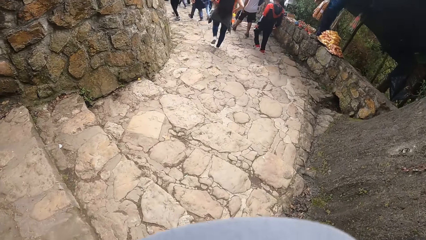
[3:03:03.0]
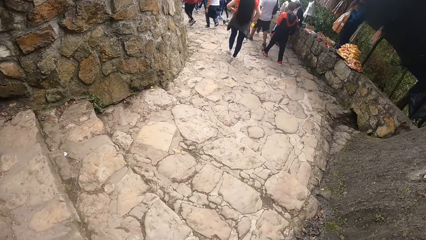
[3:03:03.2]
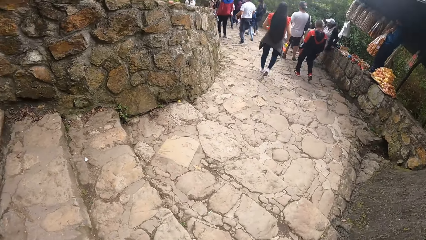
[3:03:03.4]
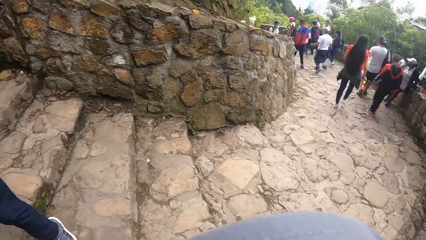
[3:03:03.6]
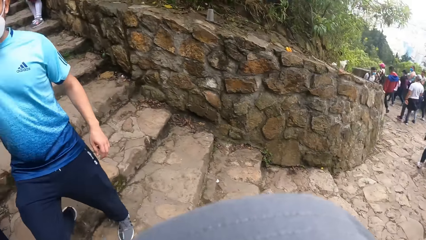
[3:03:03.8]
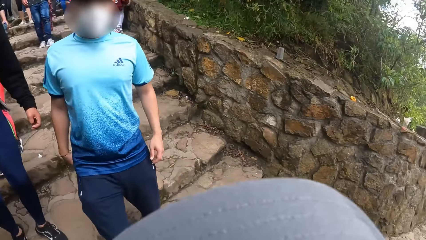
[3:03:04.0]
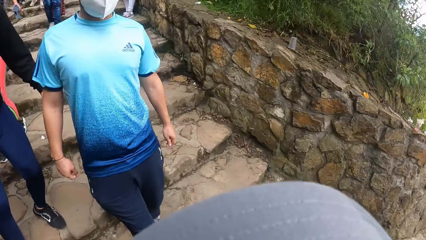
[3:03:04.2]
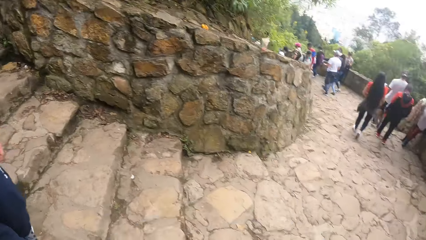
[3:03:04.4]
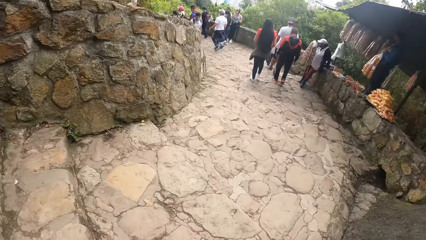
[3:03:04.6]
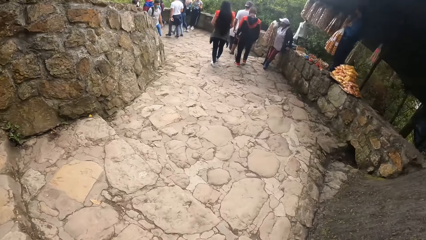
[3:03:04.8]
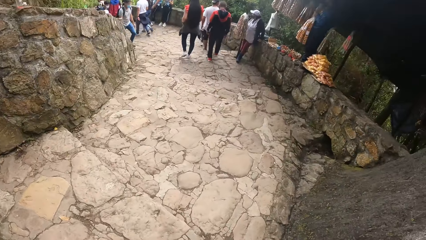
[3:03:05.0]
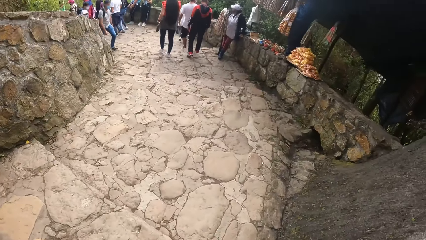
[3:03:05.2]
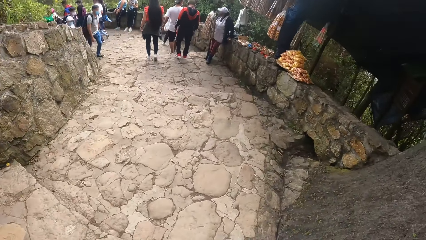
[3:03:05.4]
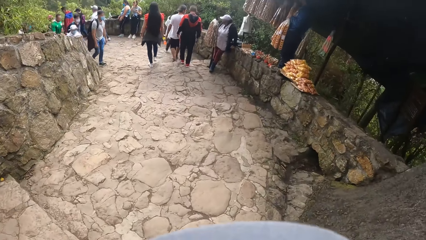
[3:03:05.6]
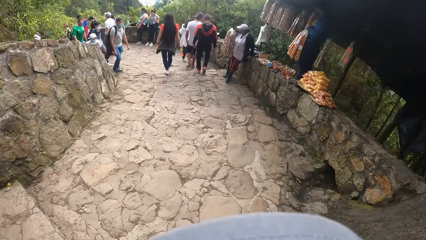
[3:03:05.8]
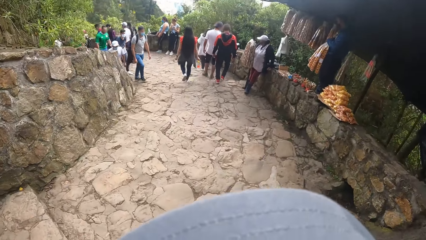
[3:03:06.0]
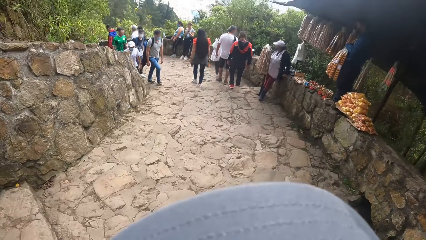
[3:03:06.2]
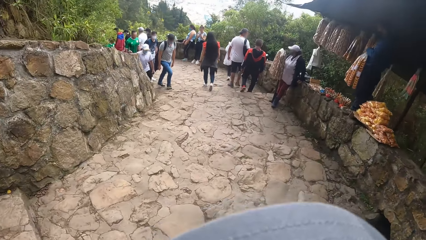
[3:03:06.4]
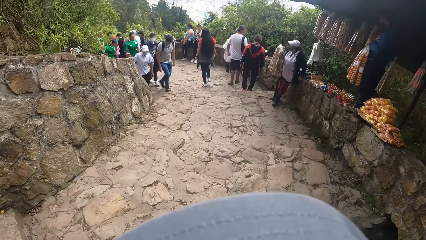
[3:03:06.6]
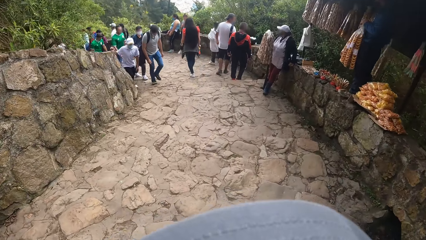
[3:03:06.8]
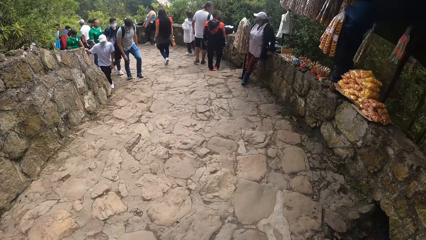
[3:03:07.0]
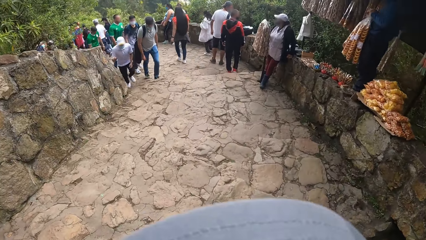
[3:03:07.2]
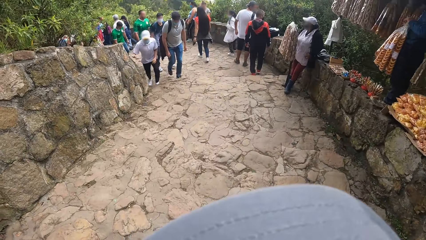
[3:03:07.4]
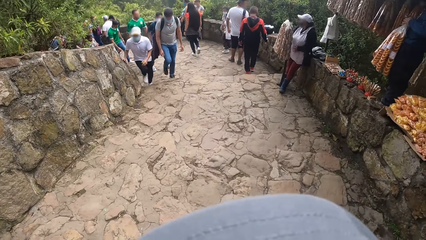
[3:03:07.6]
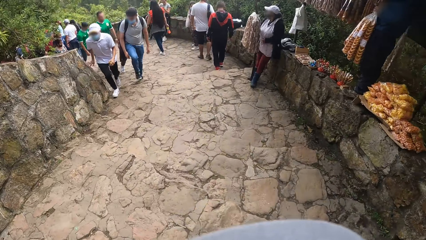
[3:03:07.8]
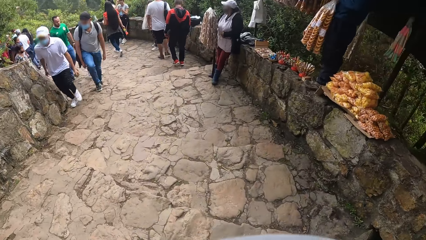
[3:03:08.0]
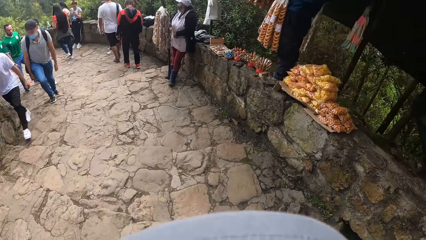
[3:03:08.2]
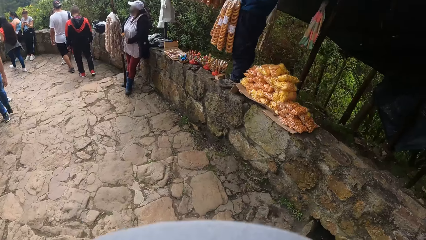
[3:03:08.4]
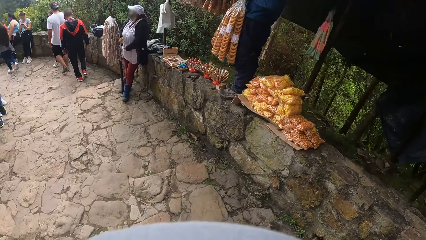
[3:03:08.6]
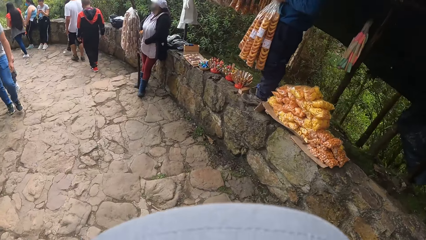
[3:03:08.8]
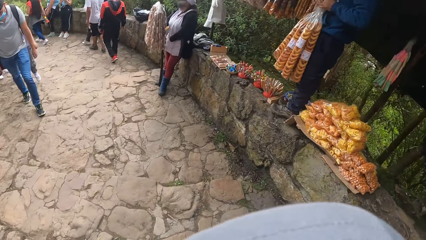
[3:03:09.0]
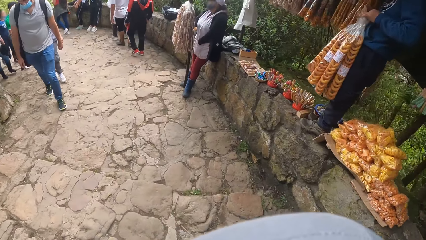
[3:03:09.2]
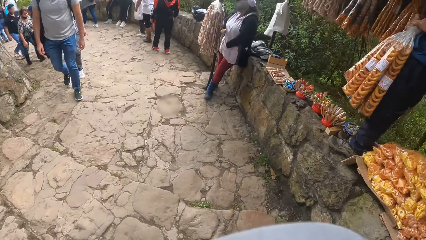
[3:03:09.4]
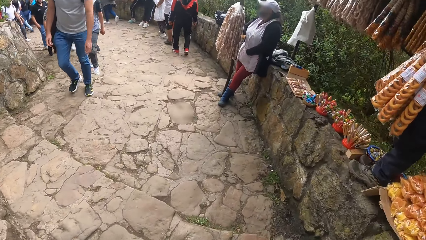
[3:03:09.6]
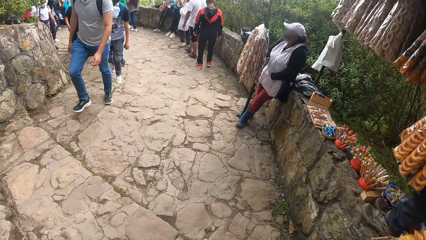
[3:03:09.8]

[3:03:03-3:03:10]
The camera wearer looks at the man.

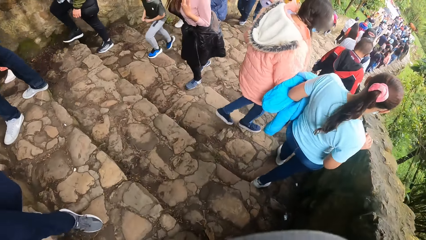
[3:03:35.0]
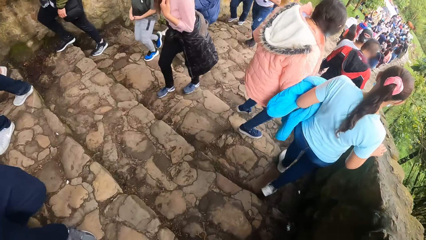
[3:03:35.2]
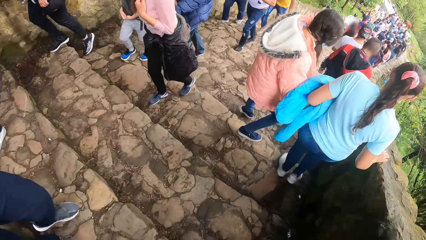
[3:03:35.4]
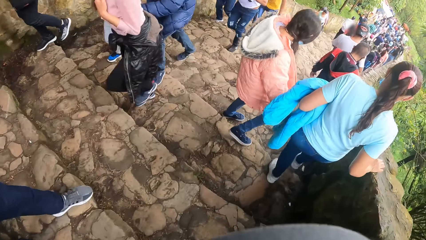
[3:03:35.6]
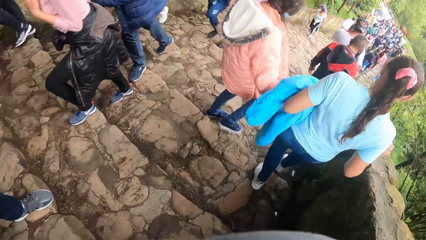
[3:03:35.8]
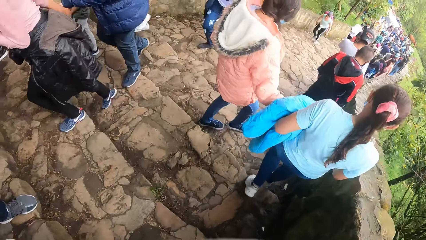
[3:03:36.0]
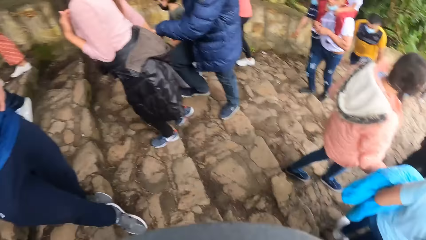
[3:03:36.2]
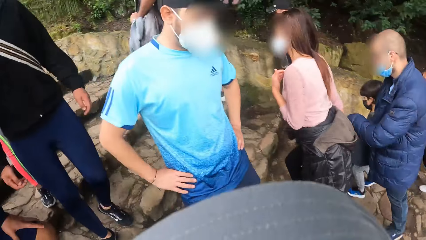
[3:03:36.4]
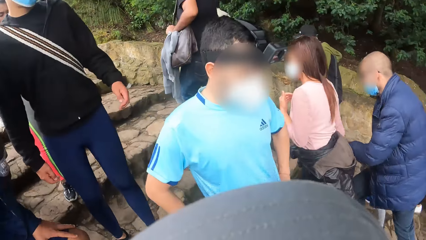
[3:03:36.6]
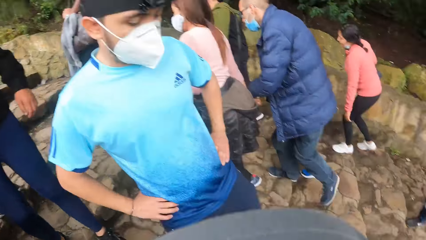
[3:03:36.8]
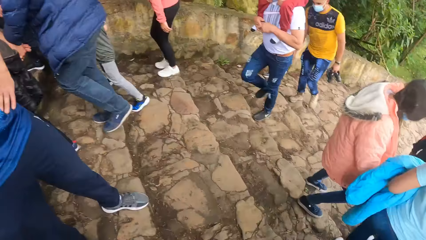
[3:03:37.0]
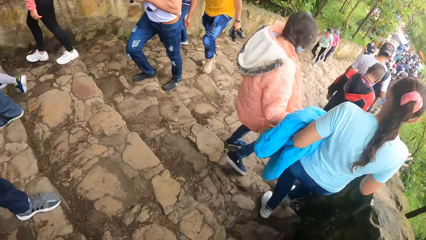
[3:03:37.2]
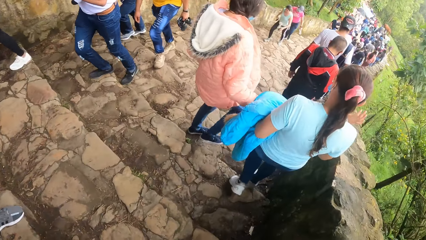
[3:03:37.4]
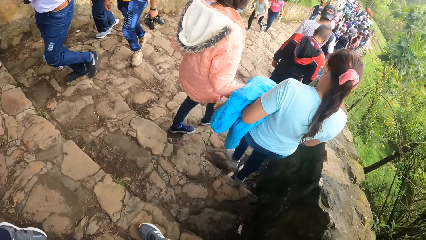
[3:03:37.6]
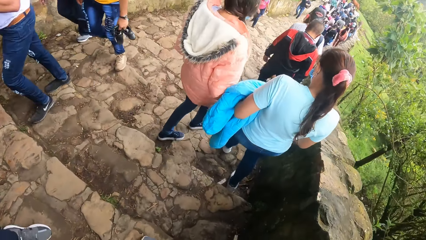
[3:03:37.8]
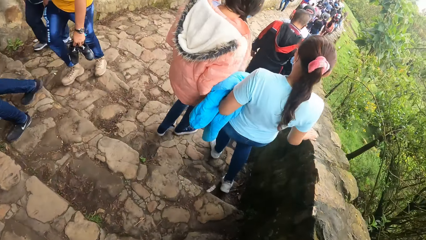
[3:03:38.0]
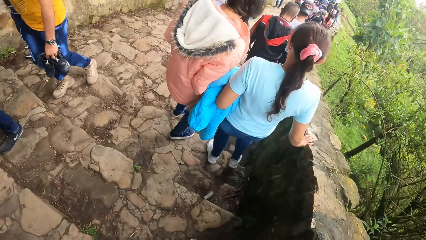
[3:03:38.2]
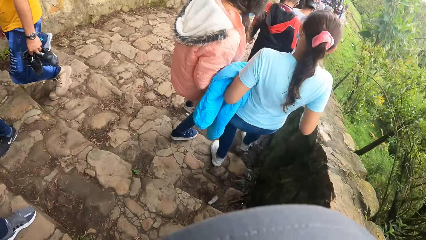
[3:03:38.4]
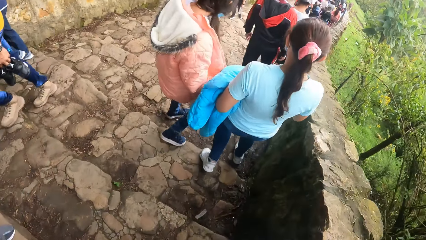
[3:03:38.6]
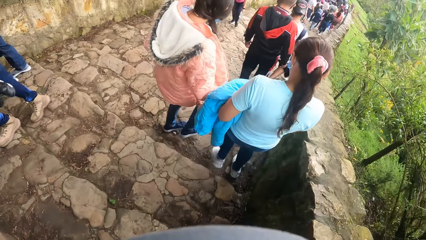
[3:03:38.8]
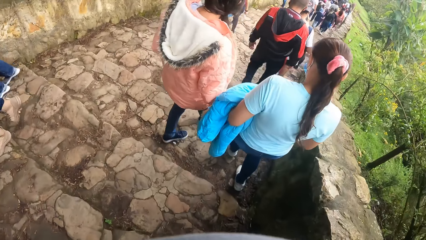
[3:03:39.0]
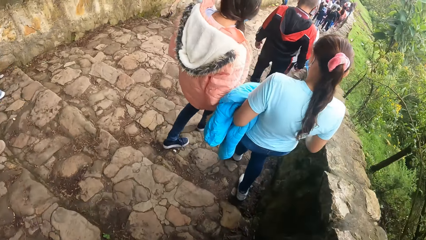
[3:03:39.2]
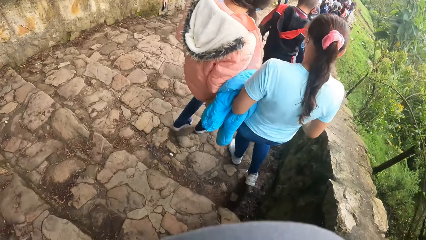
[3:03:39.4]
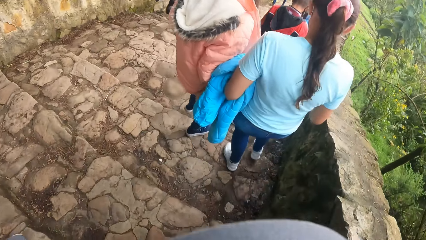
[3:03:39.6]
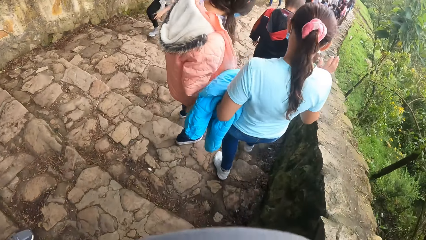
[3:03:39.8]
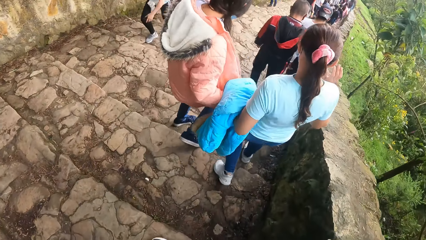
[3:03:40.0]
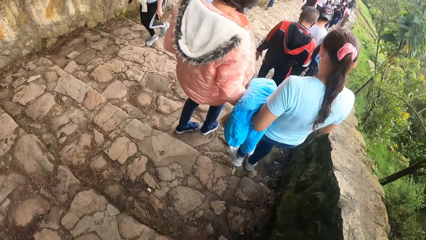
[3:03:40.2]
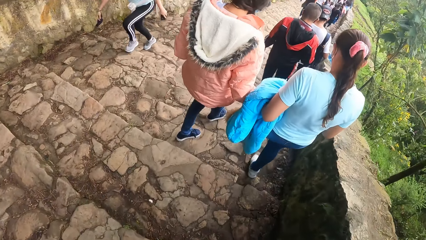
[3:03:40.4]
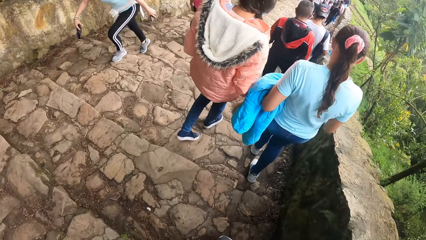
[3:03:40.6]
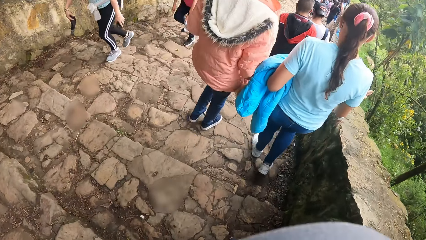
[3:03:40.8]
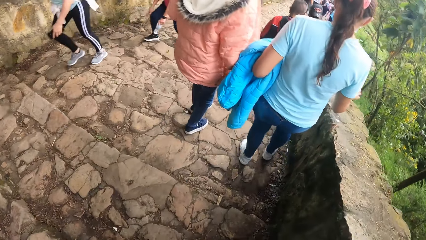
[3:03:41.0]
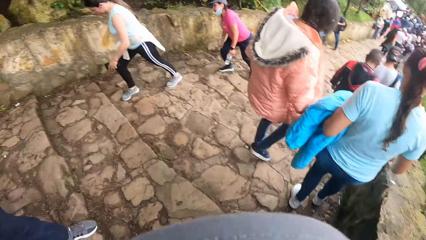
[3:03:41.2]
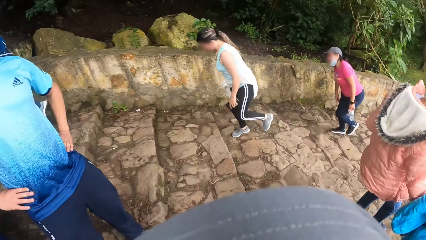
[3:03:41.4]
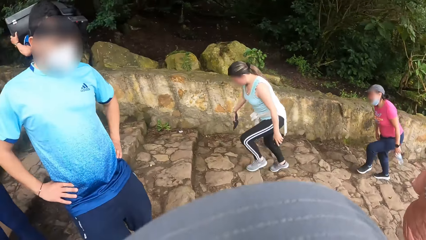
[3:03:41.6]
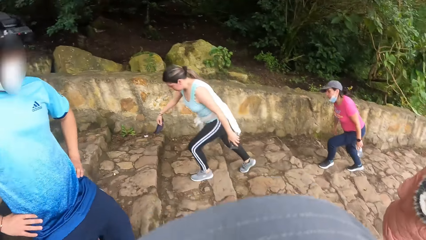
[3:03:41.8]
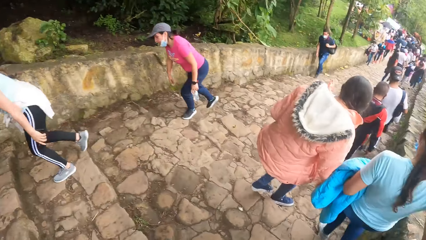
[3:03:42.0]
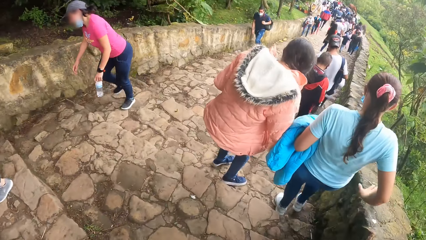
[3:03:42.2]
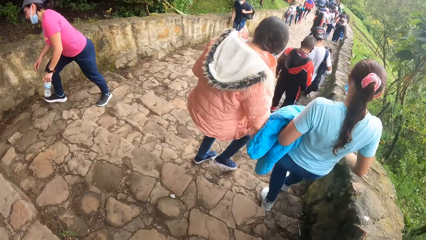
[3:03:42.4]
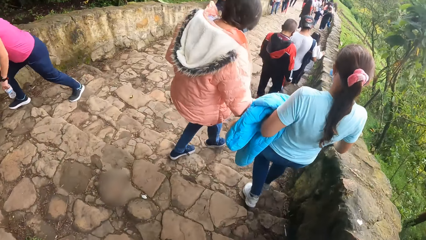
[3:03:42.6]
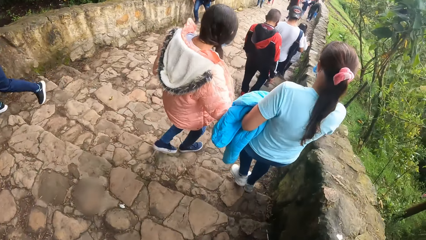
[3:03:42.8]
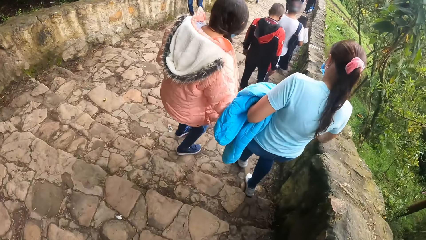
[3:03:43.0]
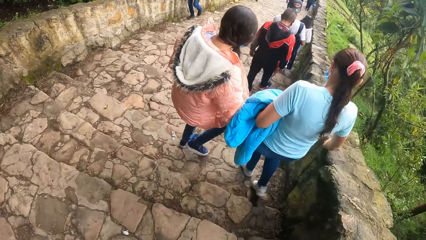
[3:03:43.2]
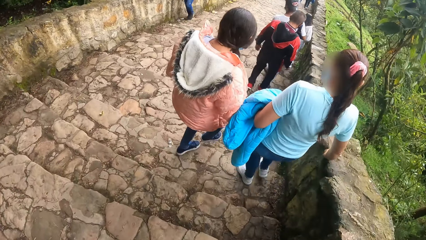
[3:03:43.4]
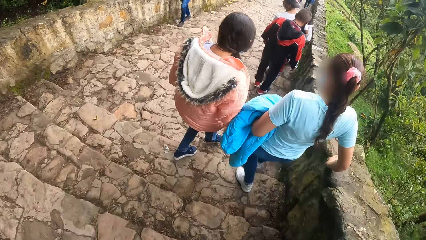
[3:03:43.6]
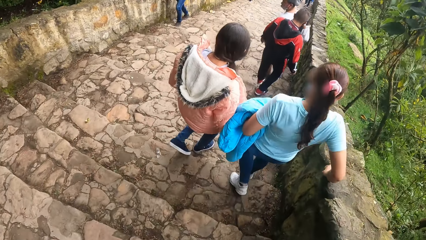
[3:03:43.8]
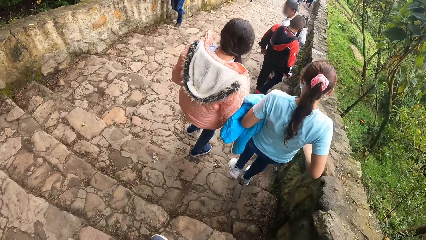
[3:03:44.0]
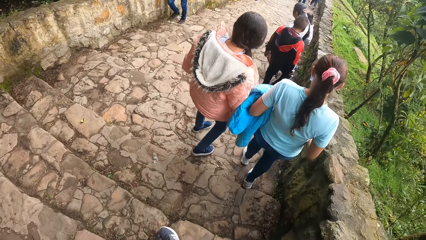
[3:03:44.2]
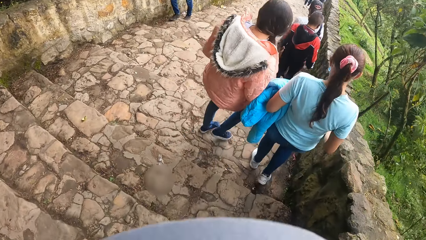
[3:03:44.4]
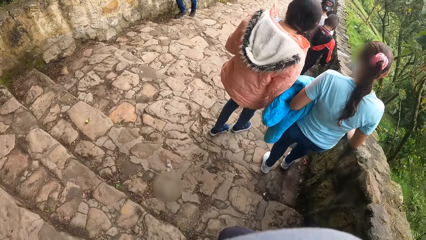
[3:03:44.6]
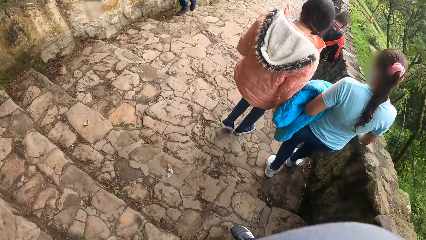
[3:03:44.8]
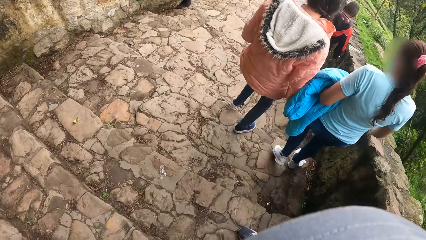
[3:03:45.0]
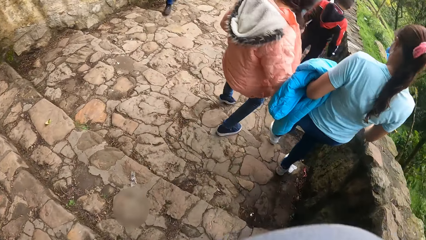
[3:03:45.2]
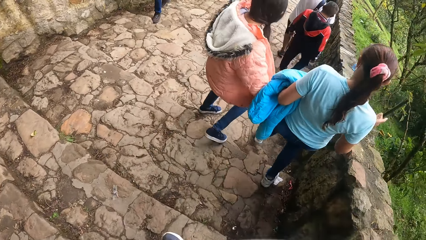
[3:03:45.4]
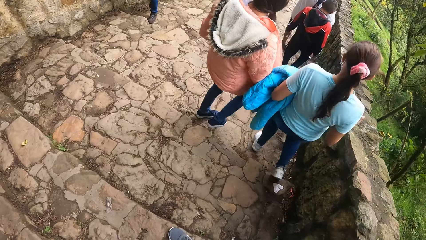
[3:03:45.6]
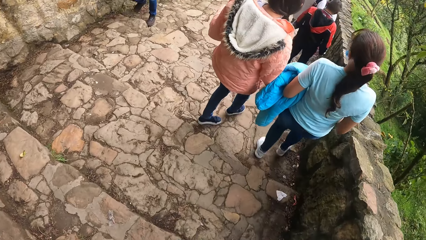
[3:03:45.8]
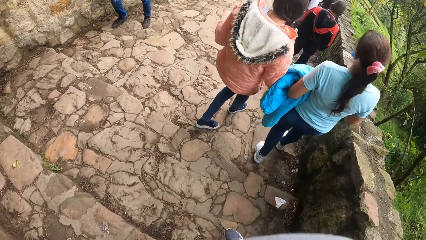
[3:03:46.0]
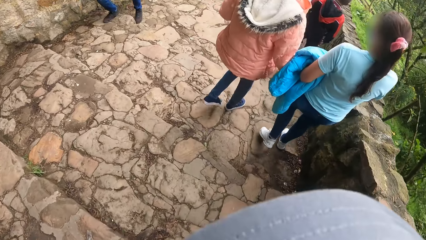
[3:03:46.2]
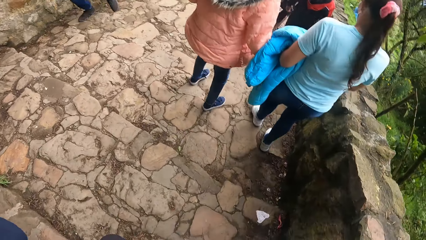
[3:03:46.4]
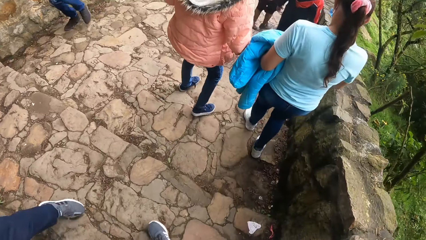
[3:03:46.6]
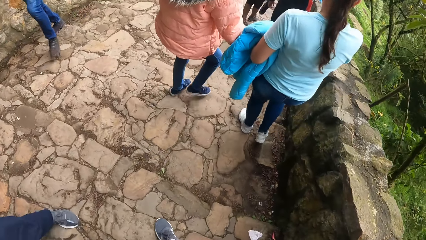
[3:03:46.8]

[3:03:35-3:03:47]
The camera wearer looks at the man. They look at the man again.
